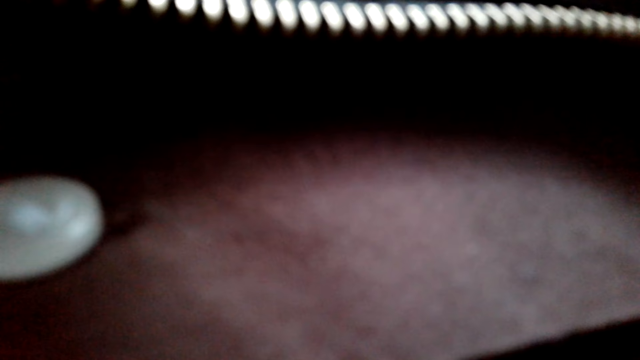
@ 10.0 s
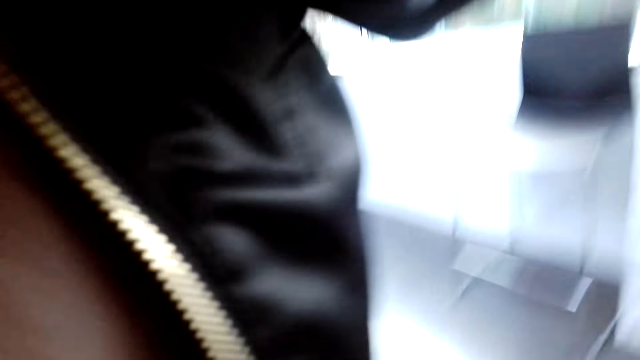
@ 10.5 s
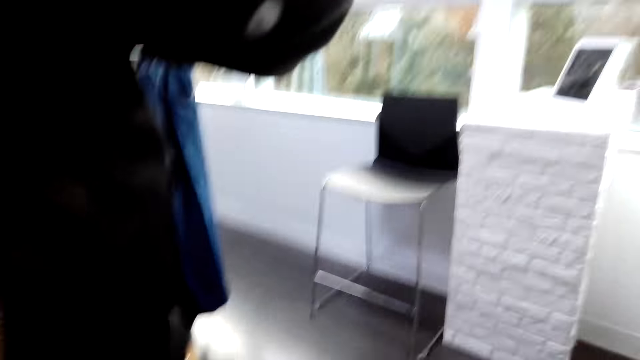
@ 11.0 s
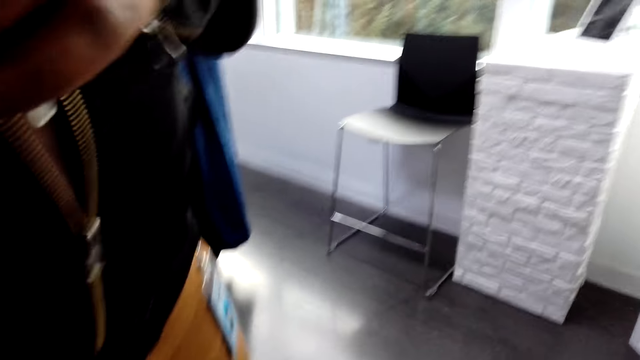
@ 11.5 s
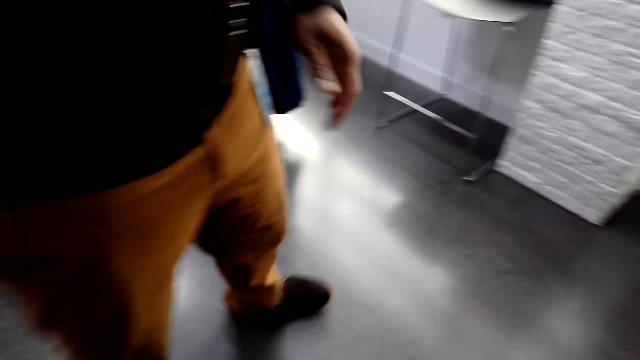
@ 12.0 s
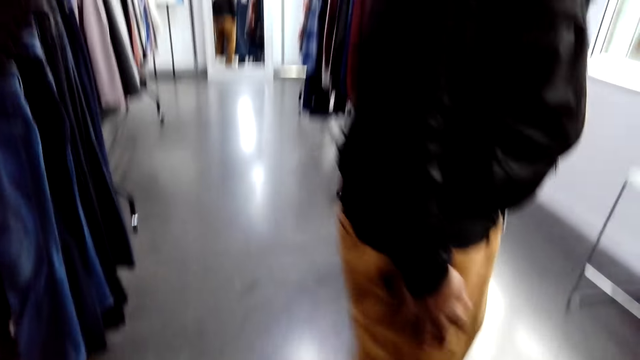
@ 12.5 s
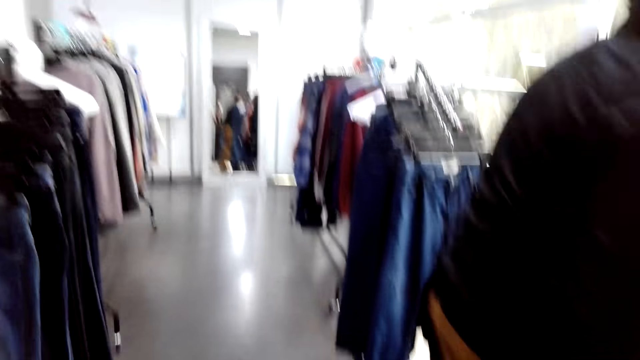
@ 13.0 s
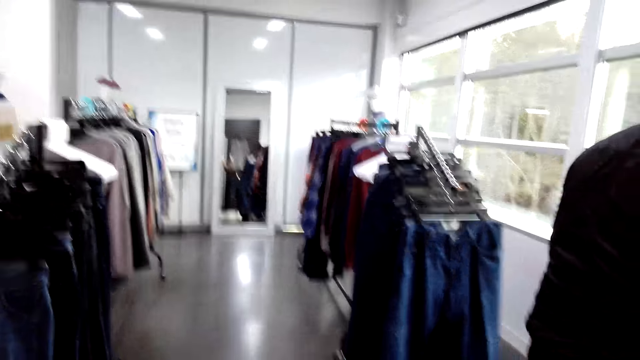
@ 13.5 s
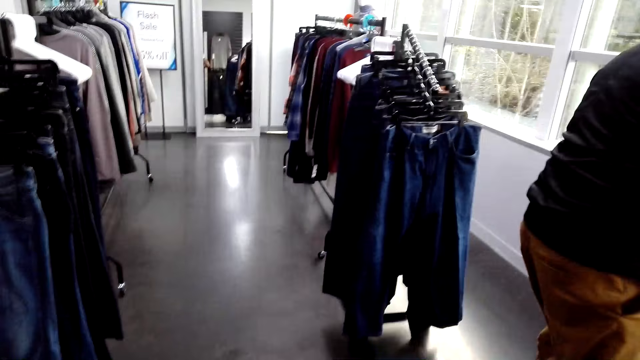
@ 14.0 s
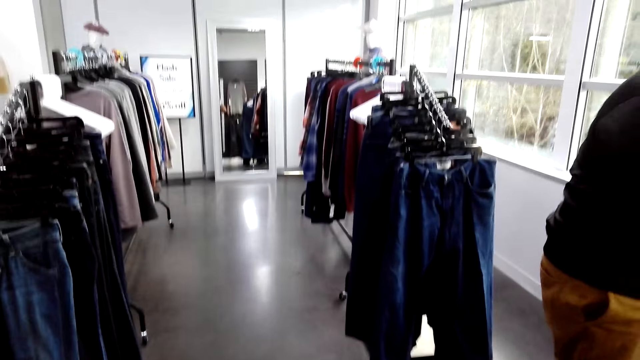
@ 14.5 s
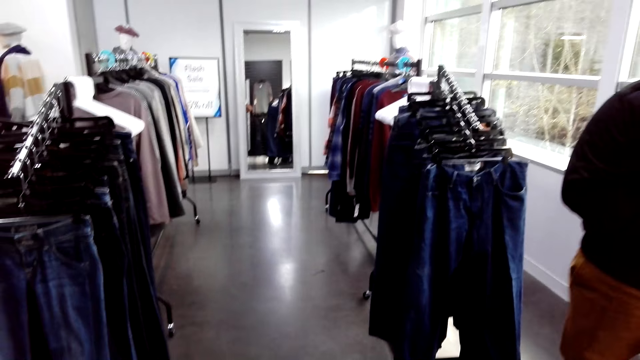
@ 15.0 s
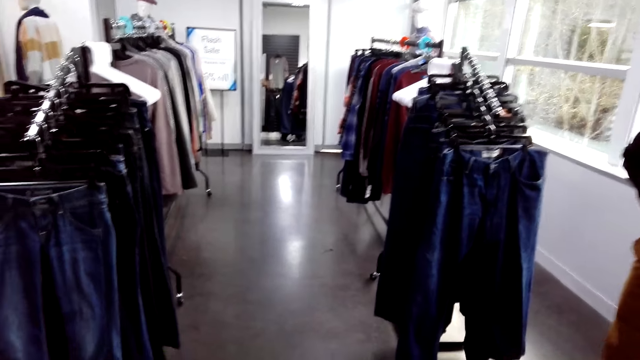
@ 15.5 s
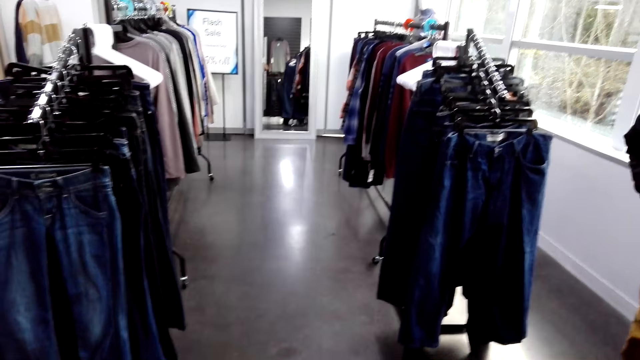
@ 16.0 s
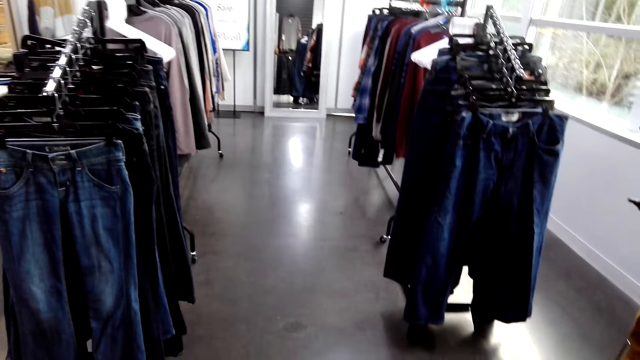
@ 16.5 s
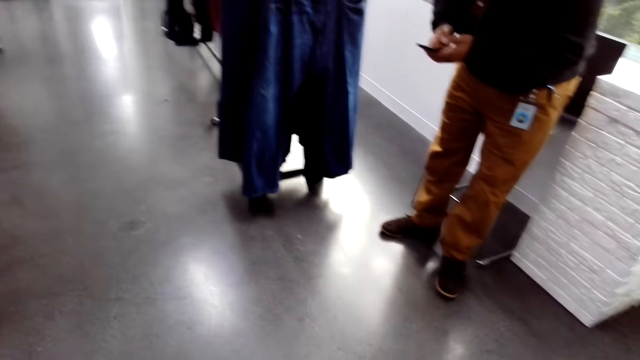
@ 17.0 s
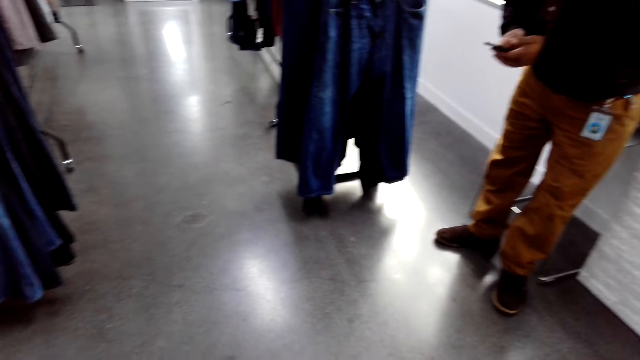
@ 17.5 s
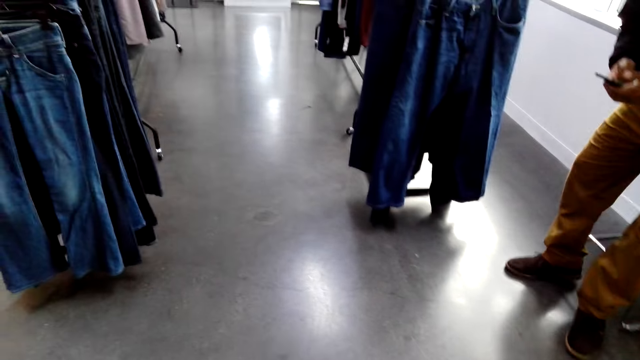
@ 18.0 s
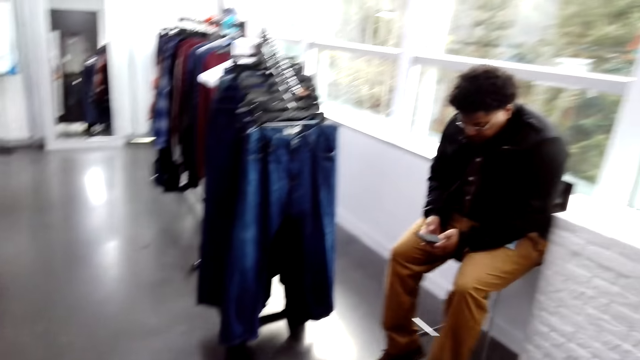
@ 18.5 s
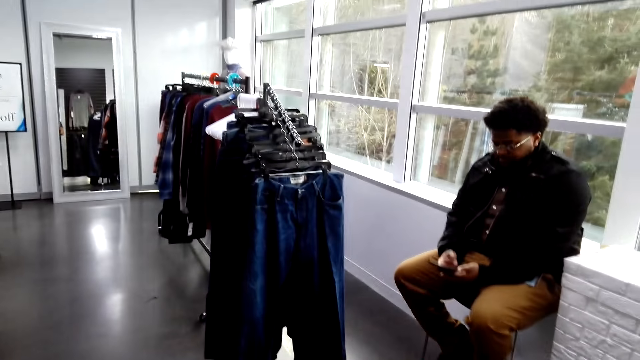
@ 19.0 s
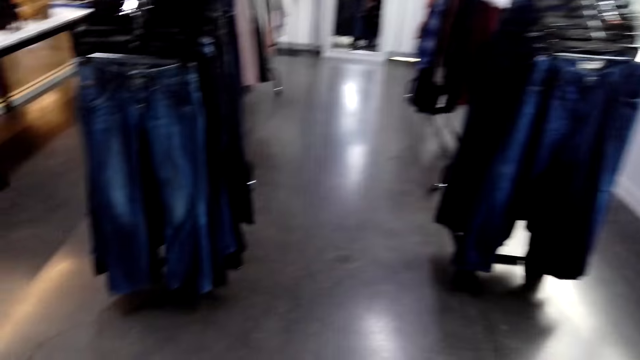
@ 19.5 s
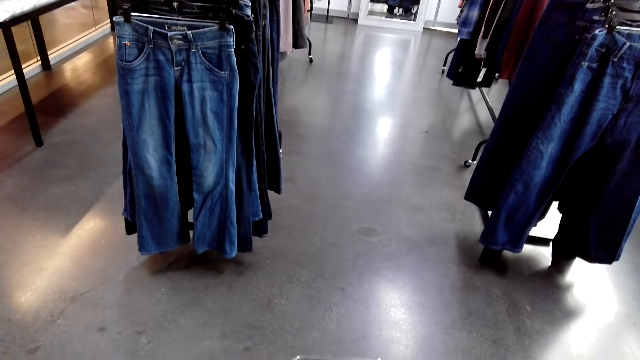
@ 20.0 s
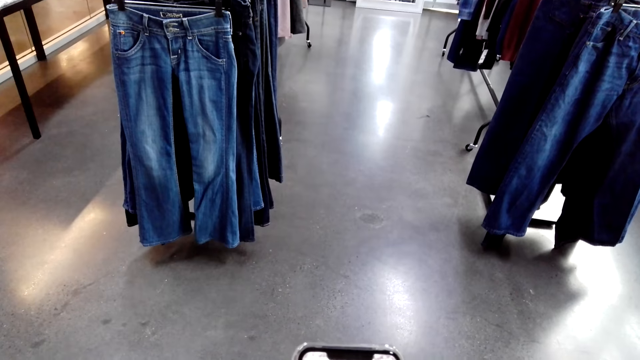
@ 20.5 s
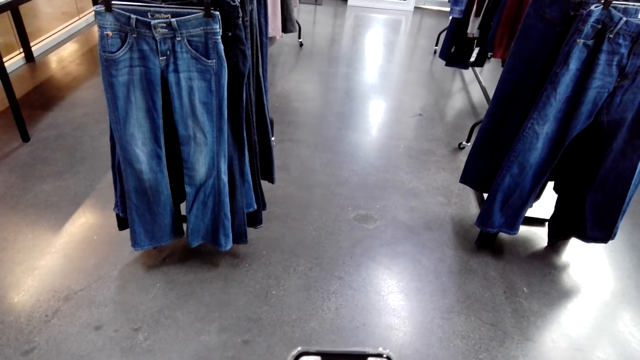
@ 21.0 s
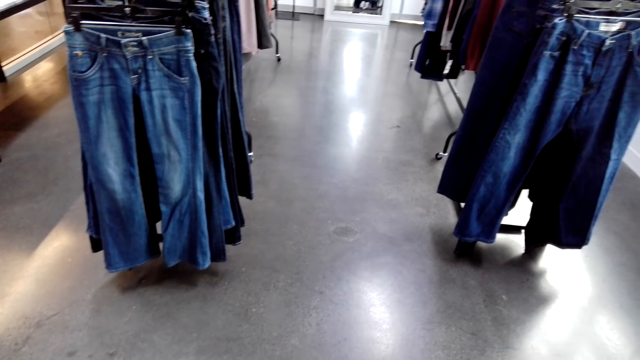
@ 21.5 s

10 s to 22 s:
A man walks away from the camera wearer. The man walks around. The camera wearer turns to the side. The man holds a phone. The camera wearer looks at the man. The man sits against a wall. The man holds the phone. The camera wearer turns to the side. They use the phone.

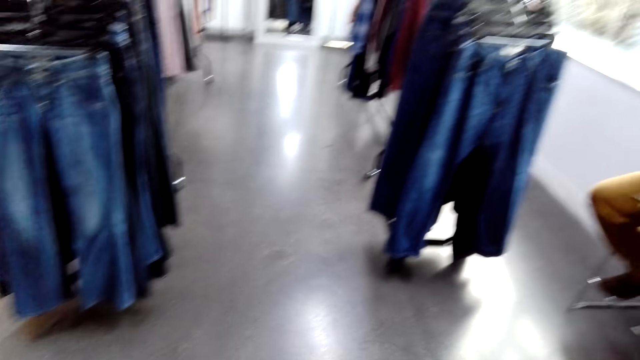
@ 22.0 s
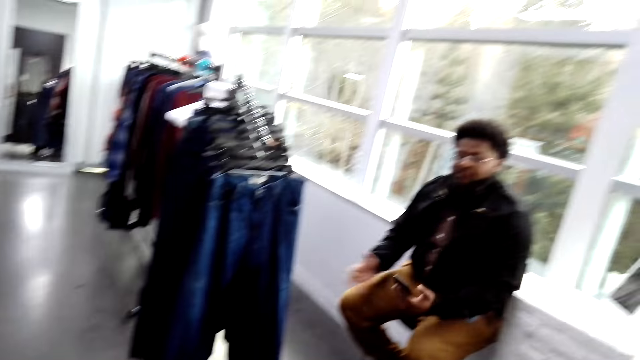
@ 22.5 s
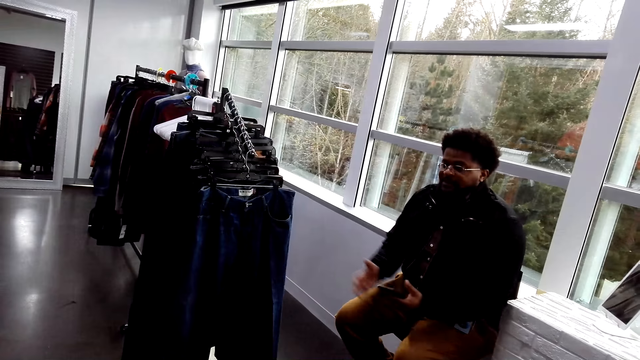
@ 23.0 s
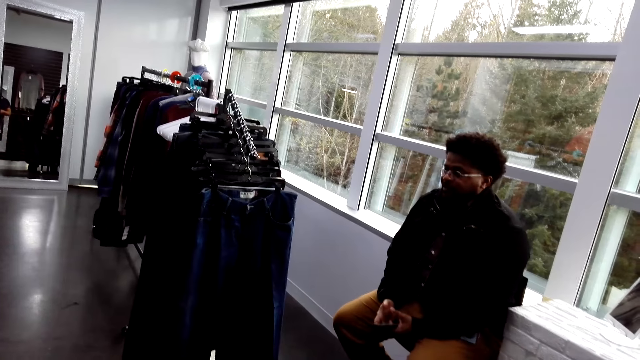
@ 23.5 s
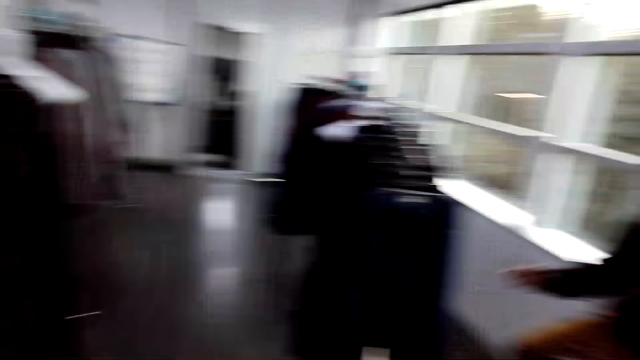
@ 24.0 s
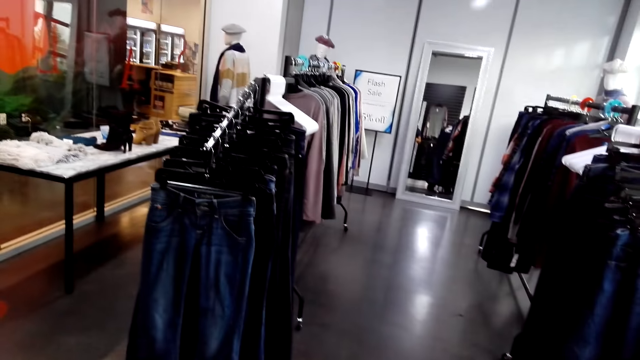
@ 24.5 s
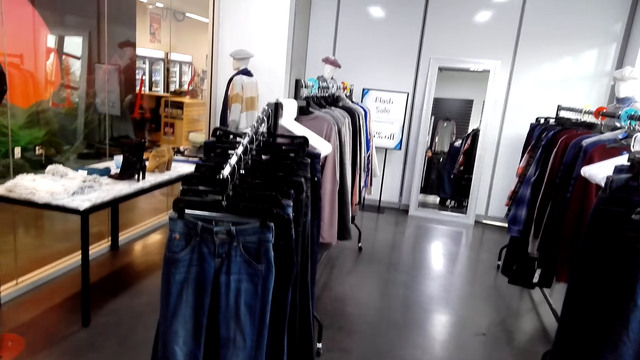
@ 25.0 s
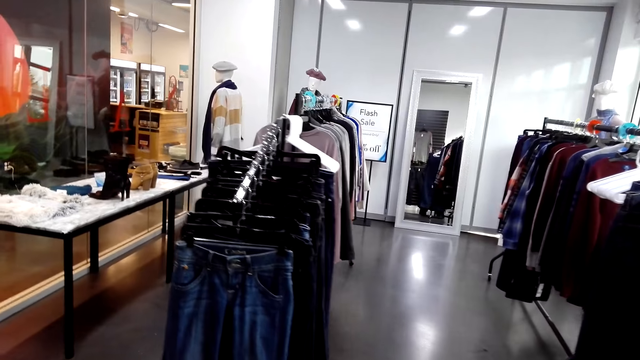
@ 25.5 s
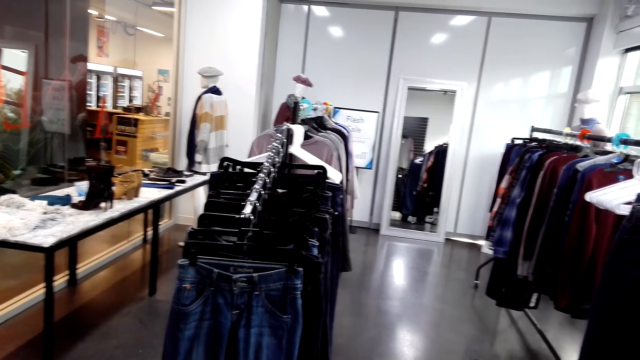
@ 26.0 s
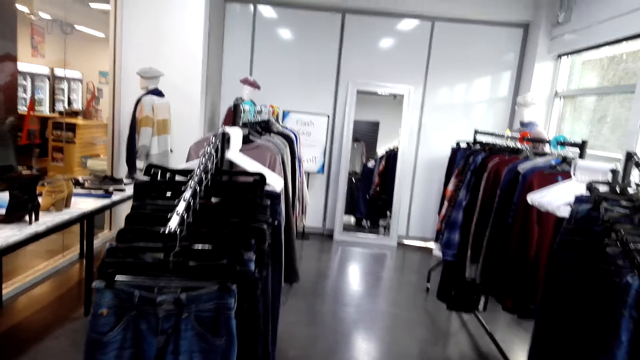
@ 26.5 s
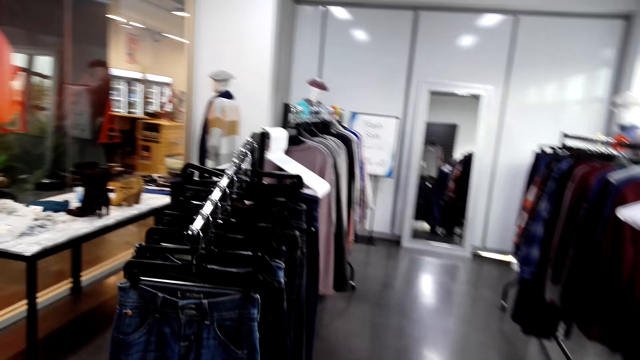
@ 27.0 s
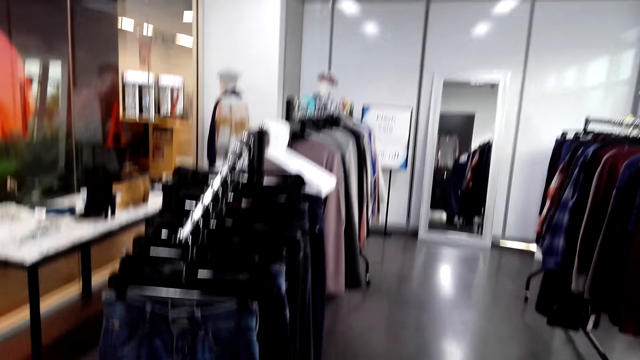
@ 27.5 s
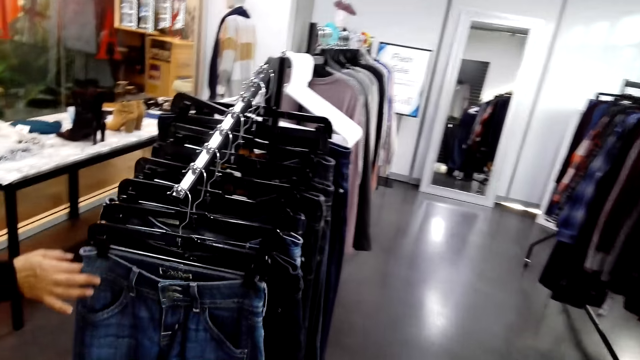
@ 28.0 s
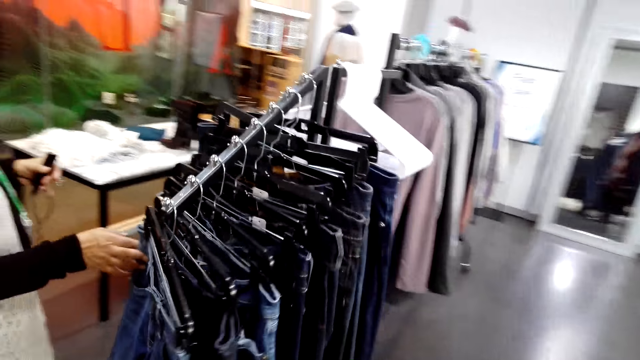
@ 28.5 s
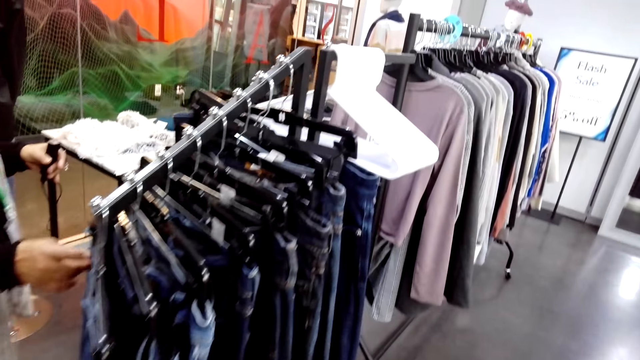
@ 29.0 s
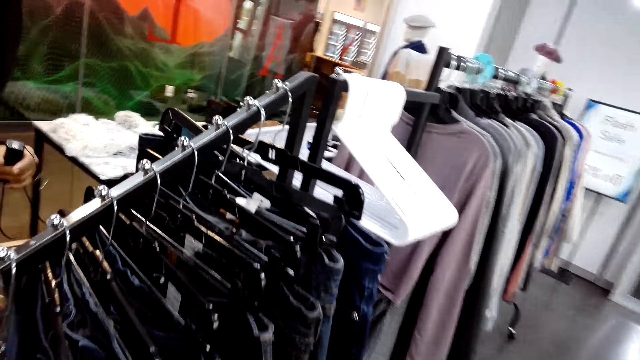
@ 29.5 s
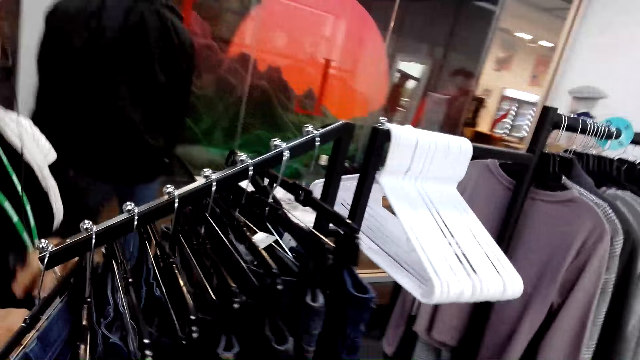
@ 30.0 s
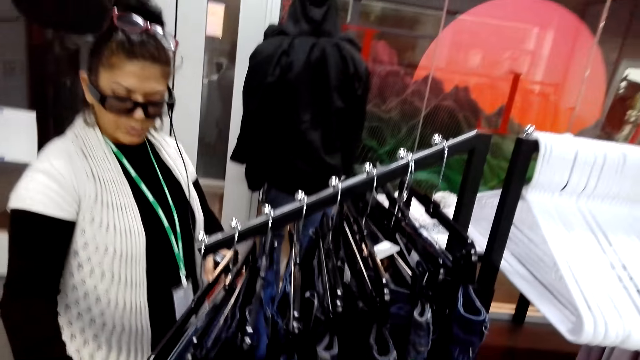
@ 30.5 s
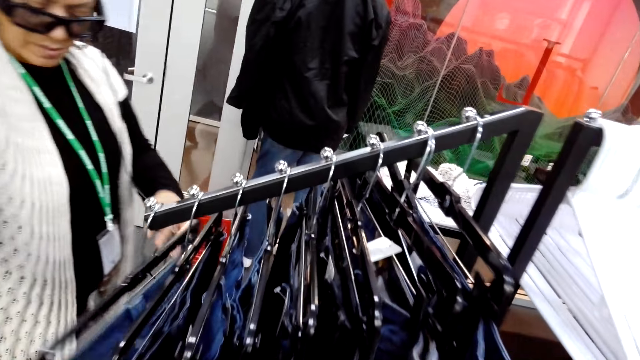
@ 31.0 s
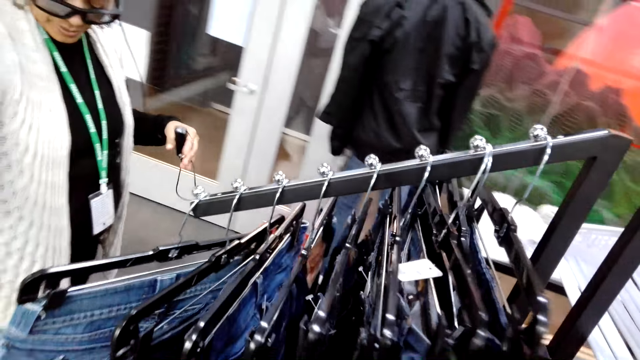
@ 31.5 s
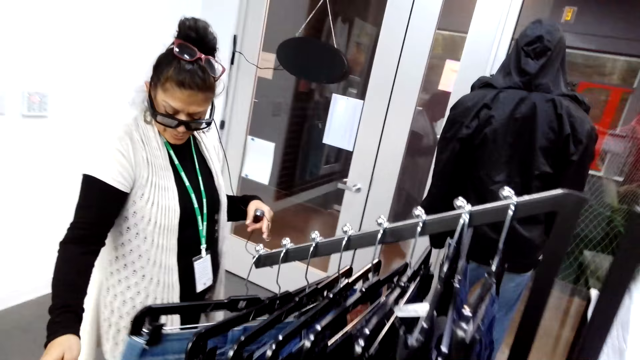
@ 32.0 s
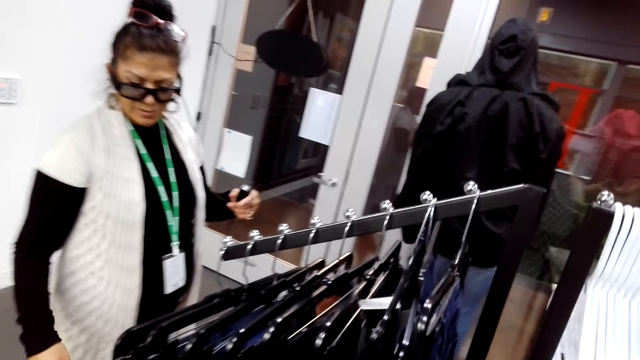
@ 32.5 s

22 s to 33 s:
The camera wearer looks at a man. The man holds a phone. The camera wearer turns to the side and walks around. A woman checks clothes on a display rack. Another man holds a cloth on the huggers. The camera wearer turns to the side.
